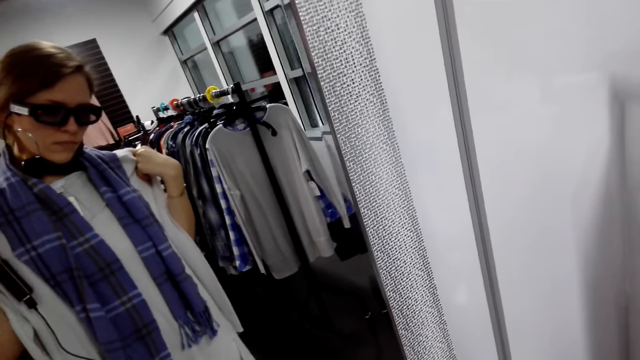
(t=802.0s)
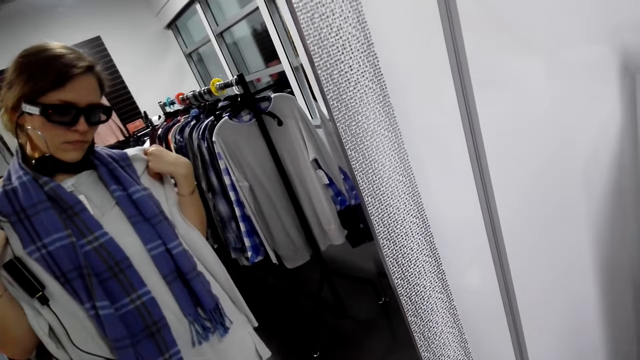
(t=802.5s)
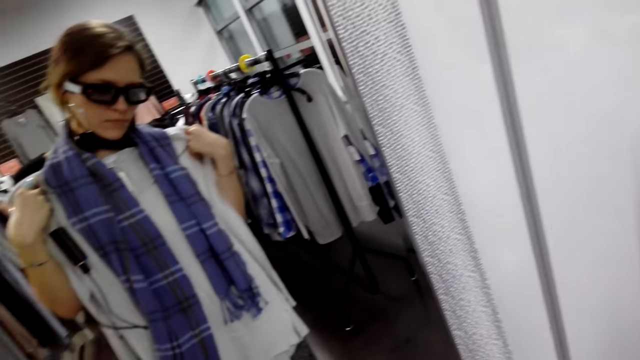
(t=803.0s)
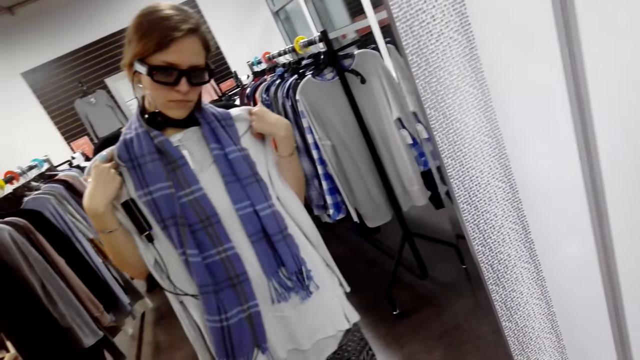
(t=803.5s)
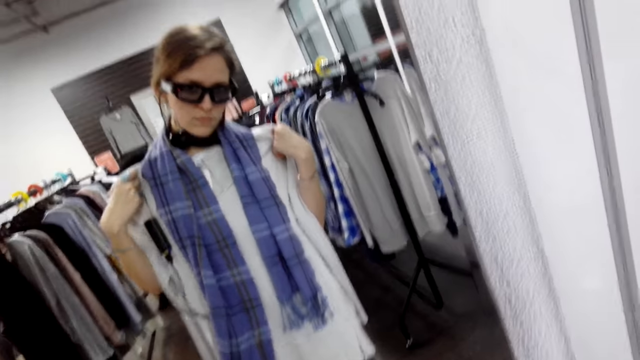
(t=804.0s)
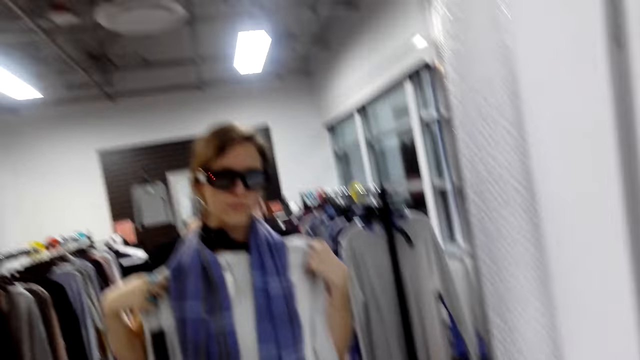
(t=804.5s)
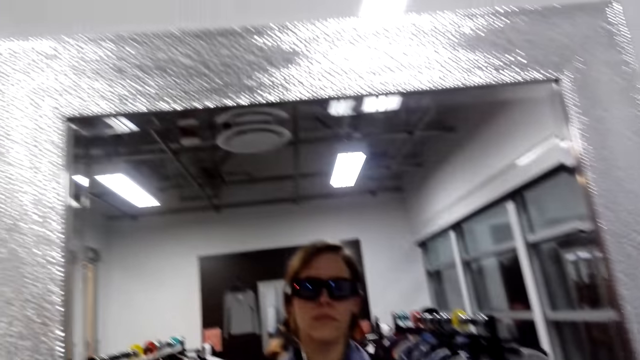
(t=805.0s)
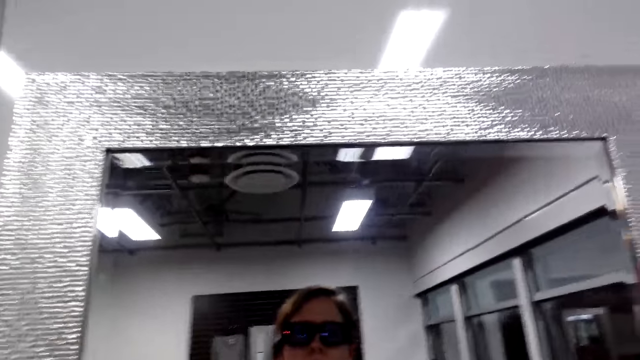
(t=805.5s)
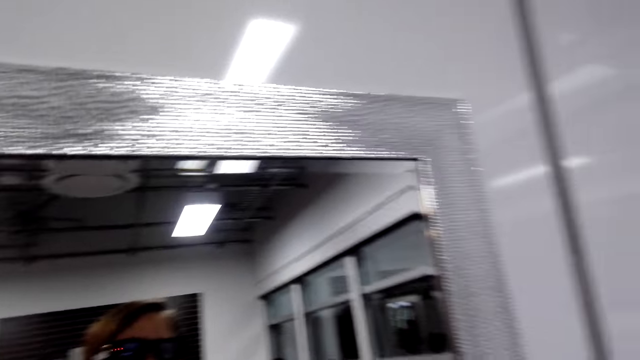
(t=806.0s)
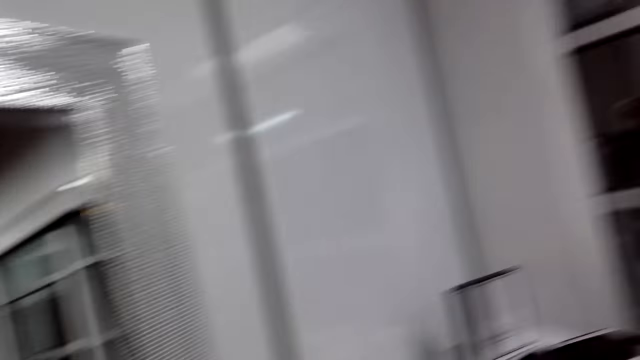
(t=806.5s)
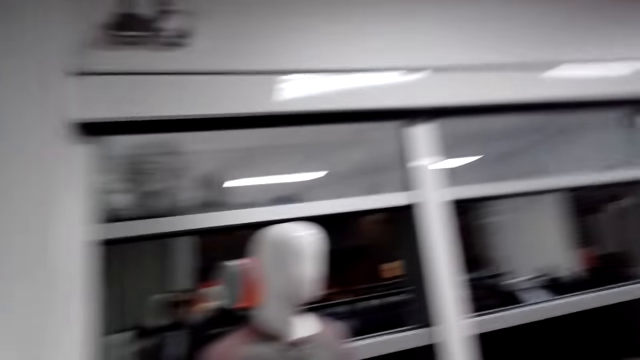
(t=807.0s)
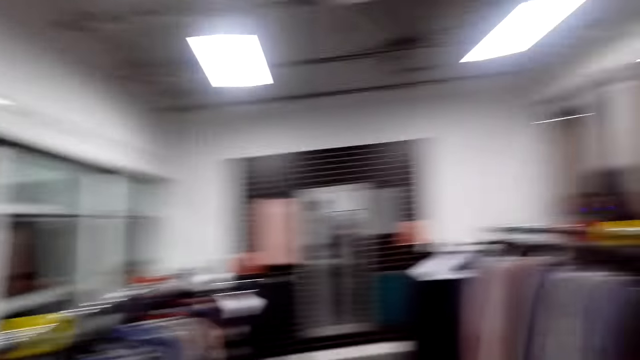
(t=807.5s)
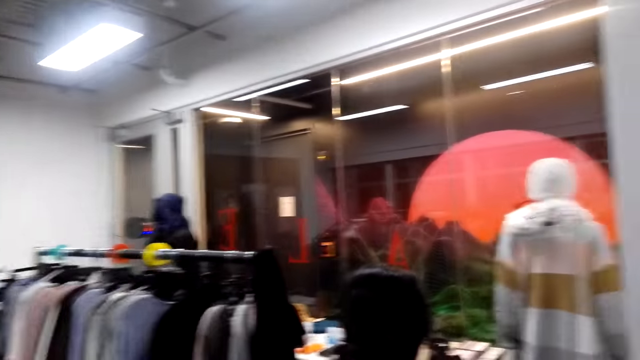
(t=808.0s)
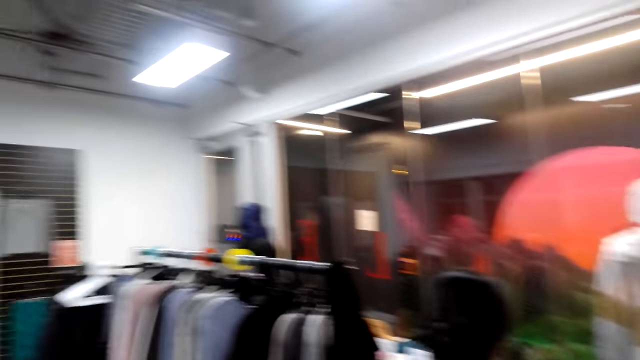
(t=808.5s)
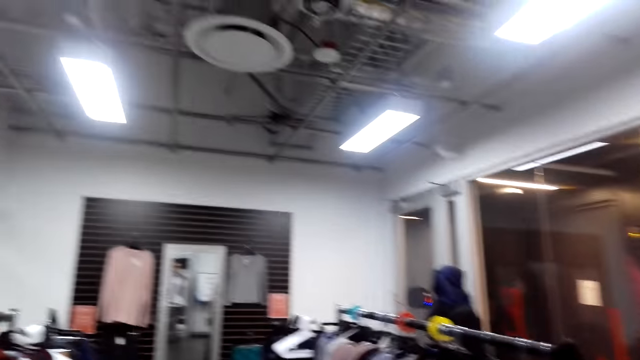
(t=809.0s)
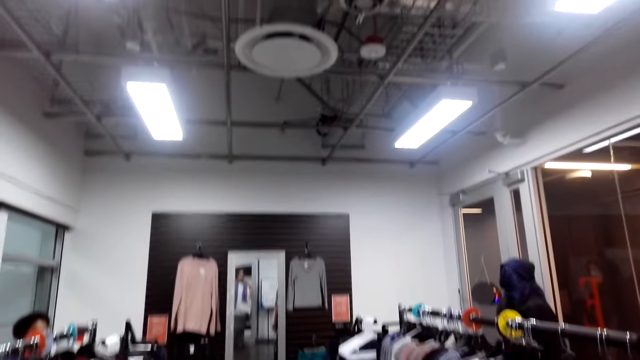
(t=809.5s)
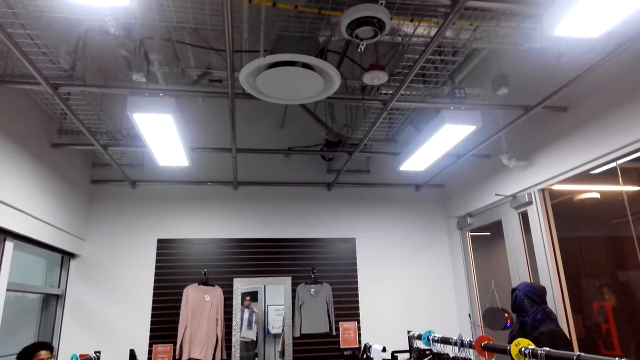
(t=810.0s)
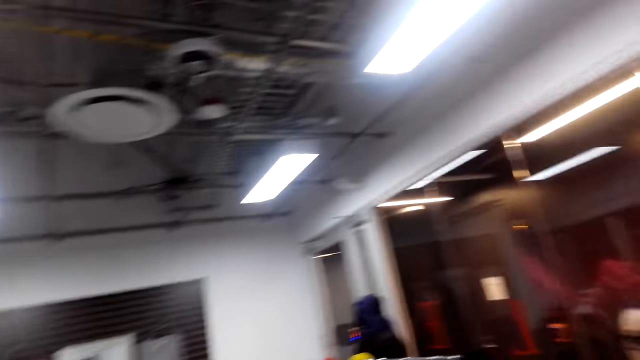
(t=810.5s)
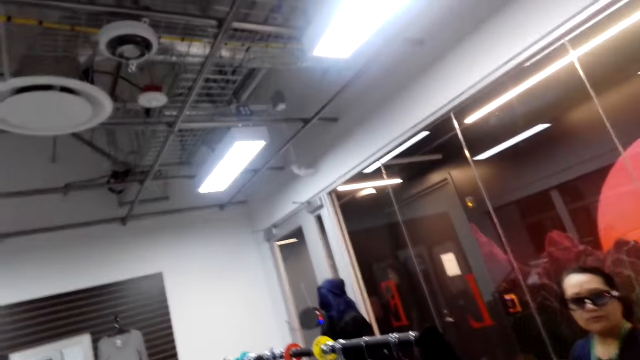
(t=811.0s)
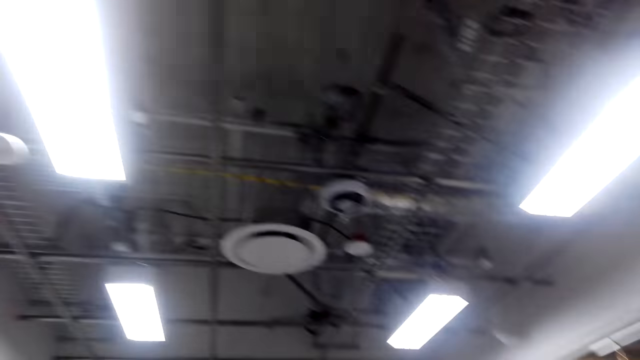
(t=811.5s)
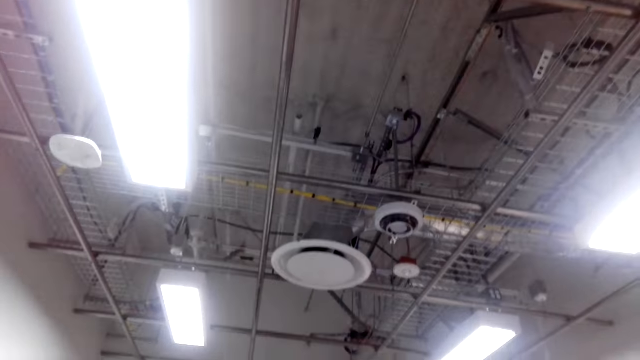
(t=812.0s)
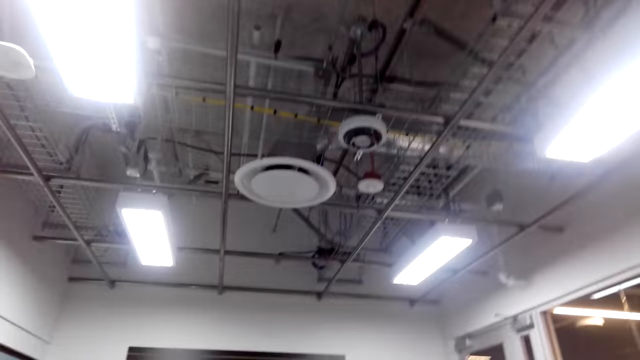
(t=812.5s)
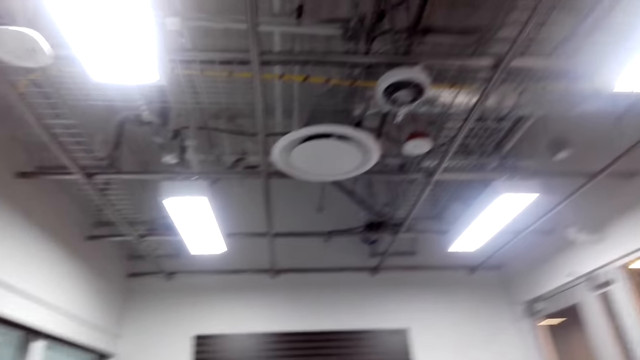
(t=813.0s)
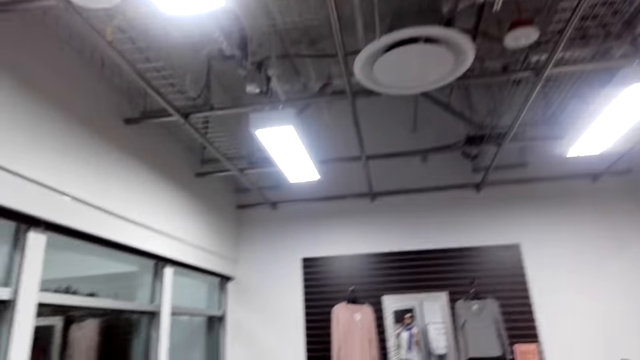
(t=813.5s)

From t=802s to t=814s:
The camera wearer turns to the side. She touches the scarf around her neck. She looks at a cloth in a mirror. She turns around in the room. She walks around. She turns to the side.

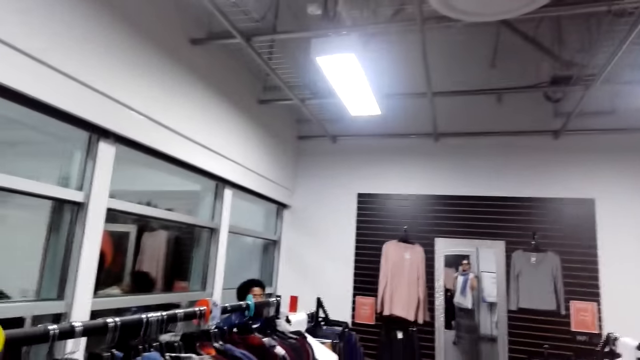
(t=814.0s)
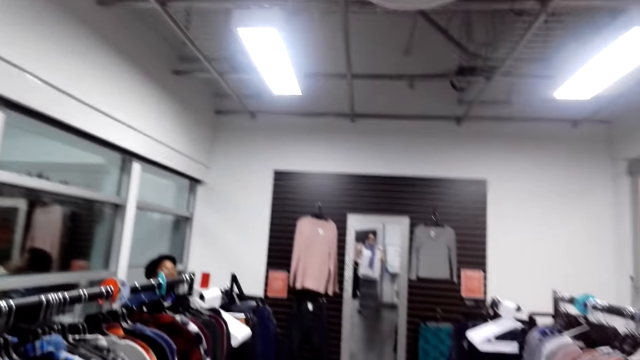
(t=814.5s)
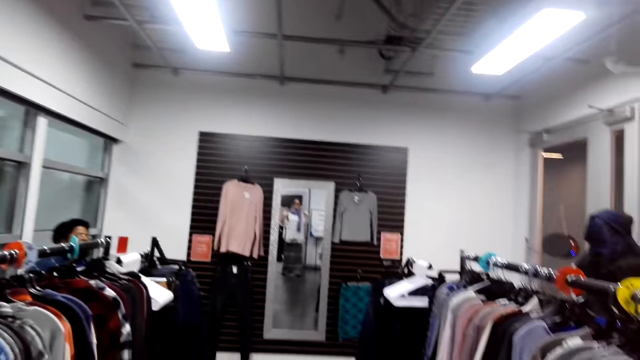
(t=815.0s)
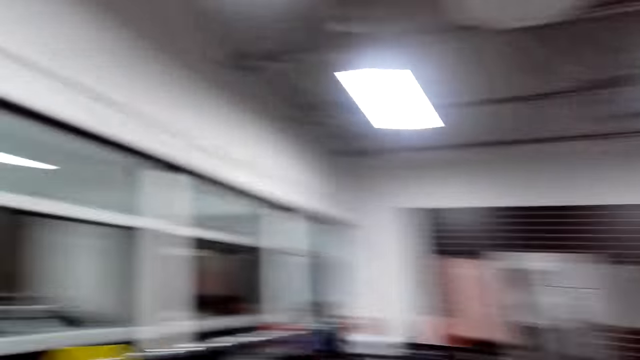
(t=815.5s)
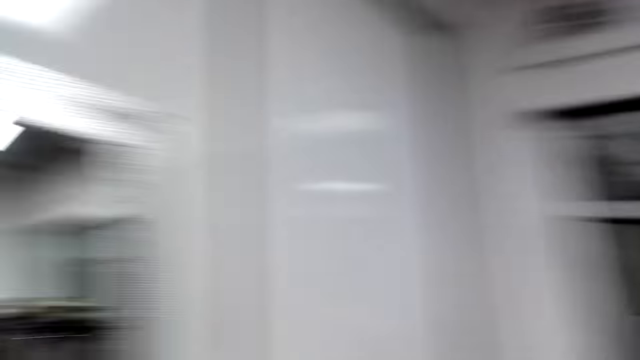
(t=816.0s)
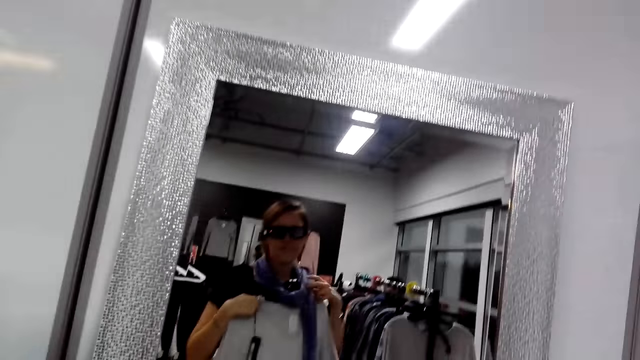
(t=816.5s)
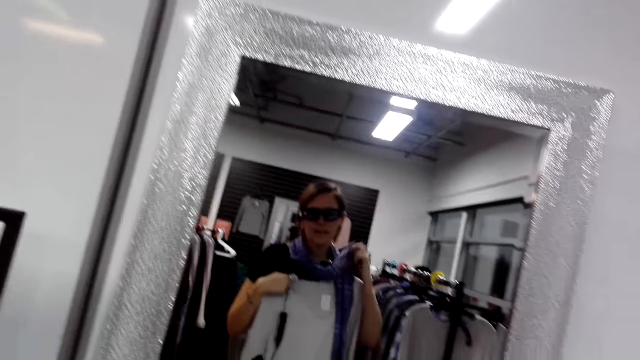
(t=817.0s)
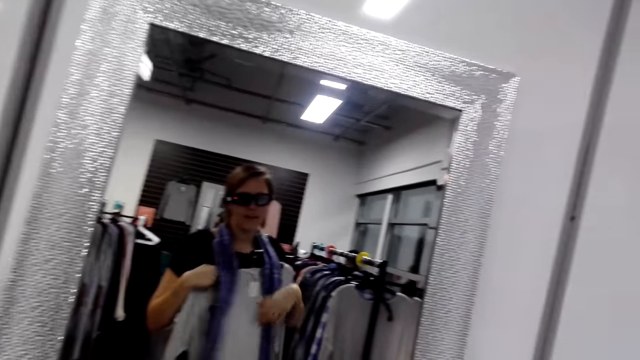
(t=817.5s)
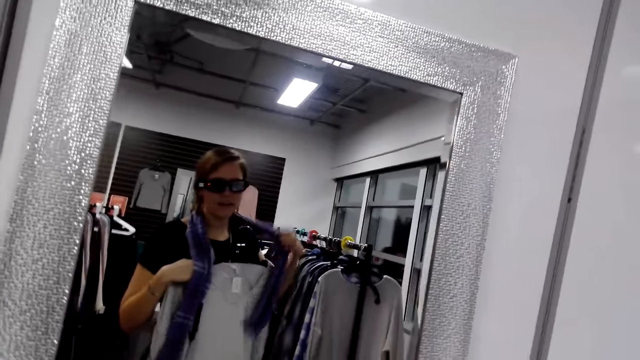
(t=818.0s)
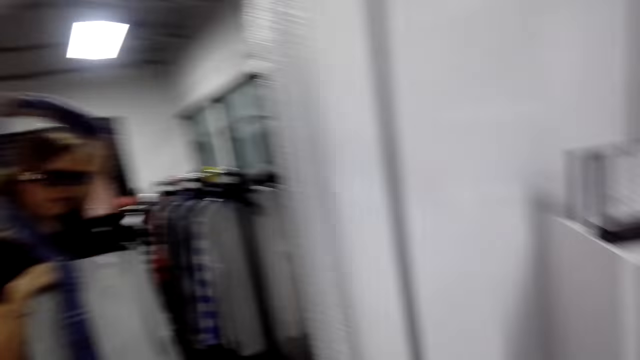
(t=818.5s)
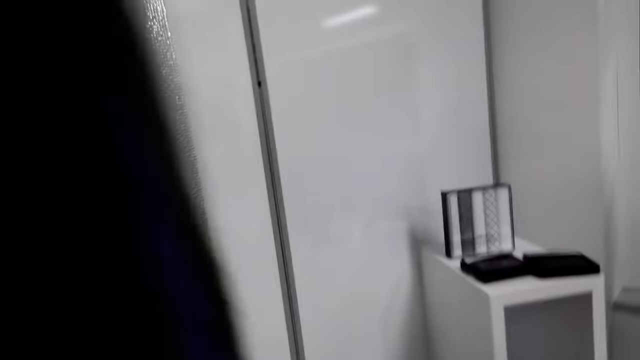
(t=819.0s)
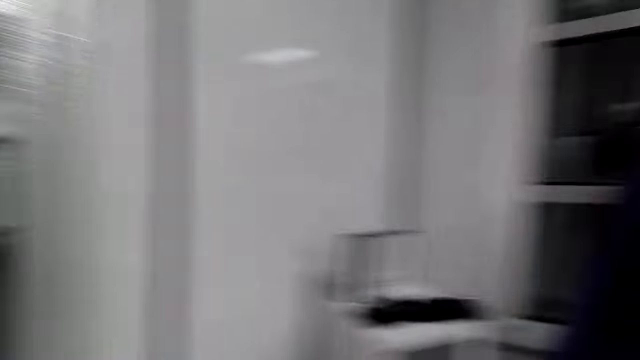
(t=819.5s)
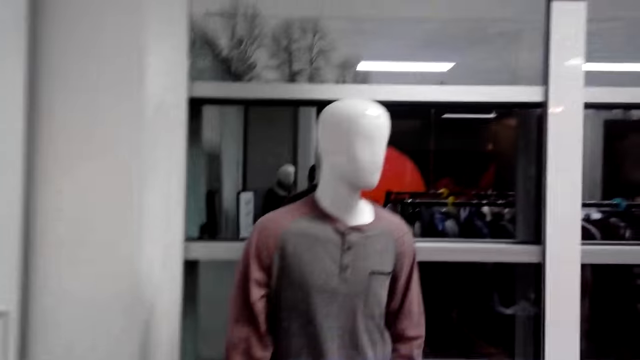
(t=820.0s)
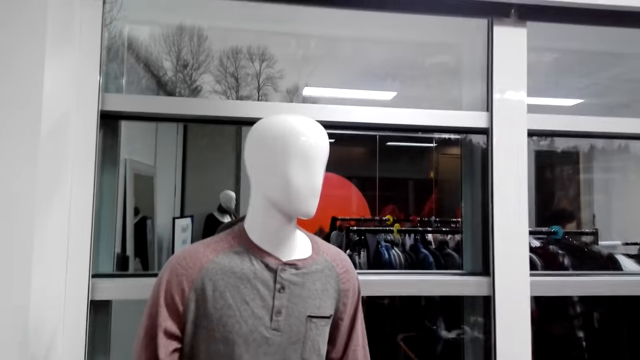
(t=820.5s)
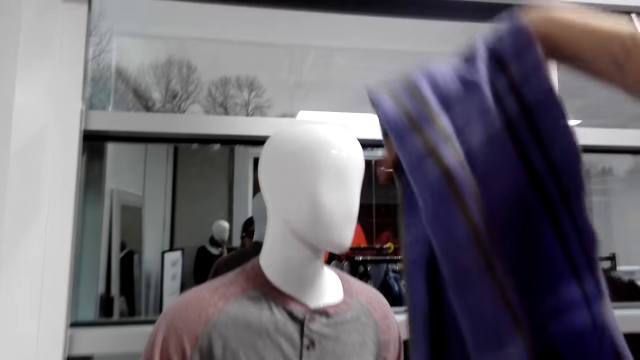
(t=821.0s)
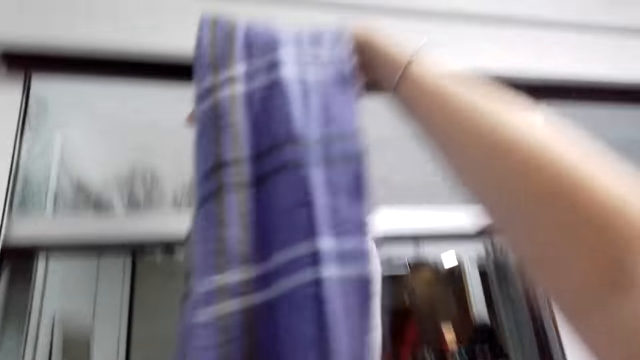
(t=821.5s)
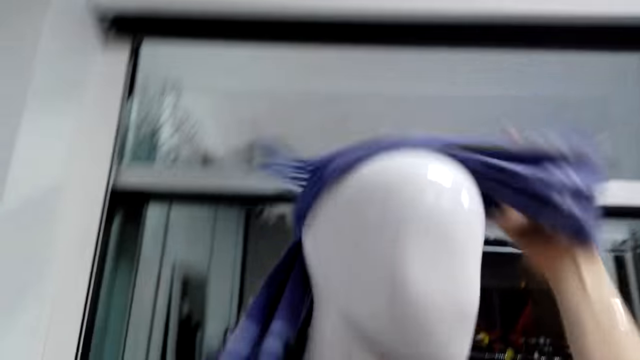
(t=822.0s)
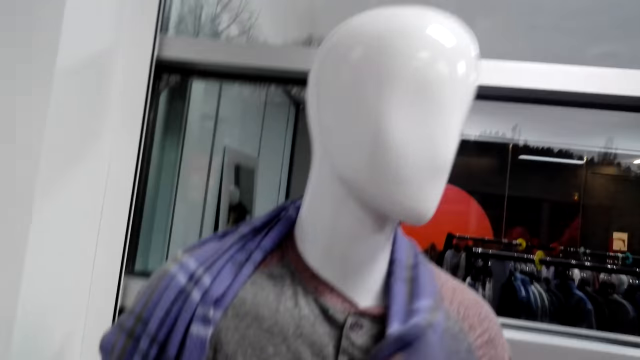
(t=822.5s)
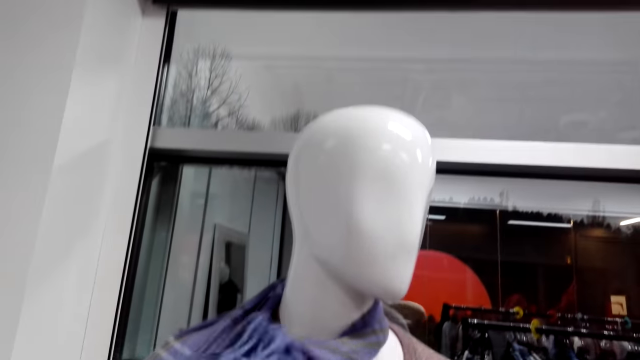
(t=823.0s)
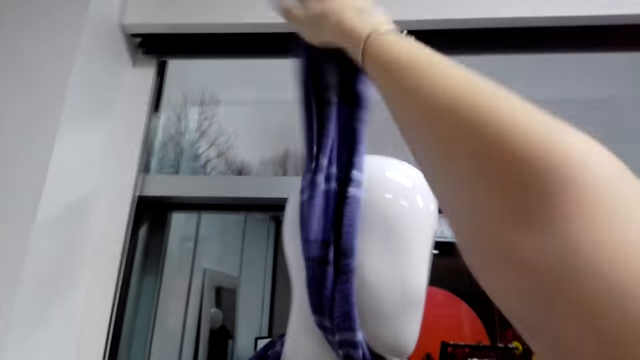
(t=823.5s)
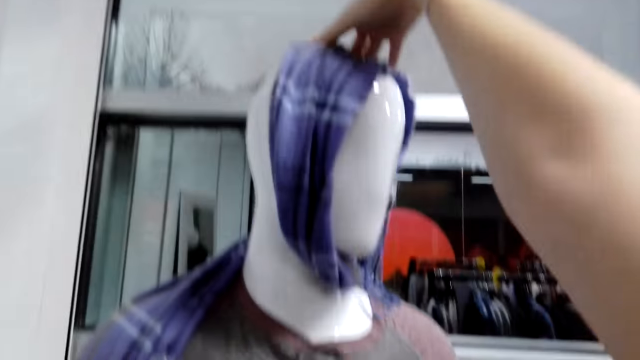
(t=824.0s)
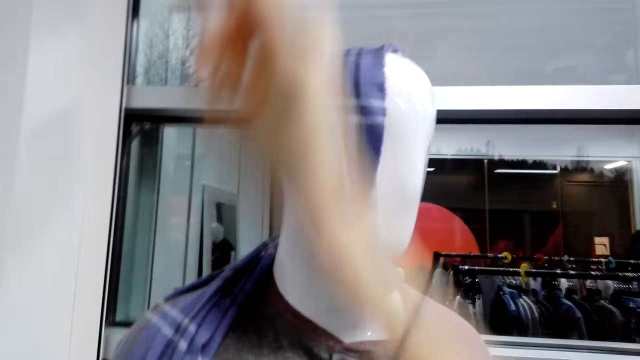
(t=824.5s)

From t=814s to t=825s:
The camera wearer looks about in the room. She turns around in the room. She holds a scarf on the neck. She turns to the side. She walks around. She removes the scarf around her neck. She holds the scarf on the dummy.
